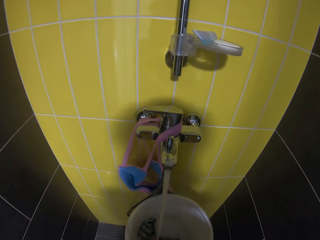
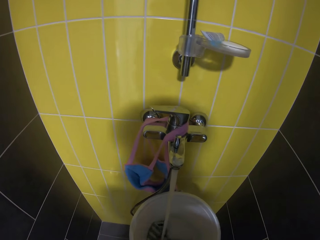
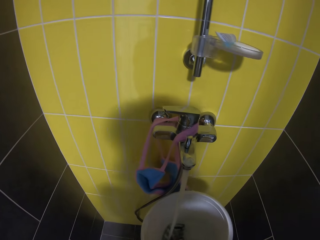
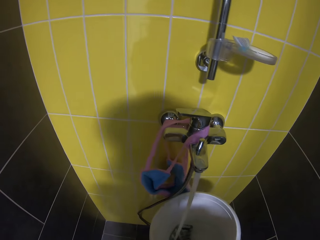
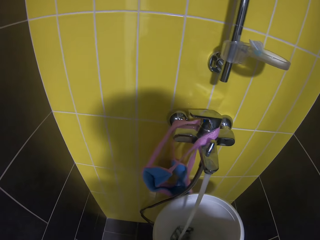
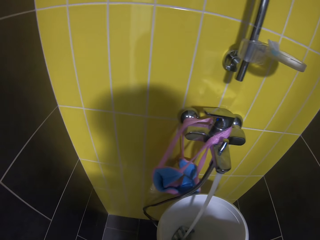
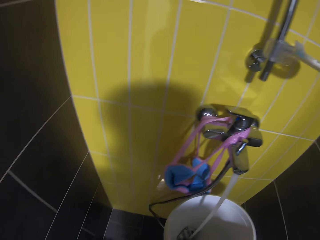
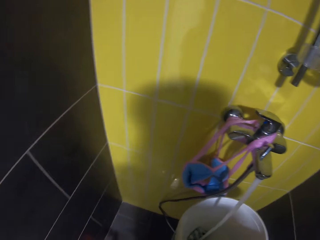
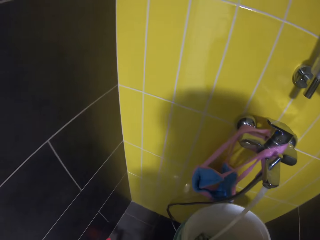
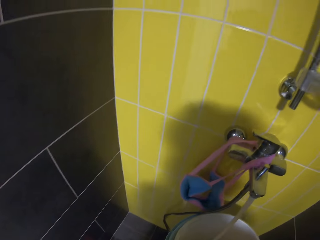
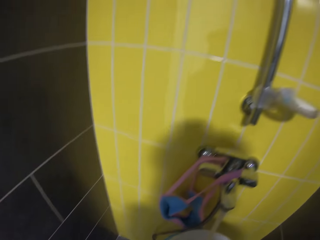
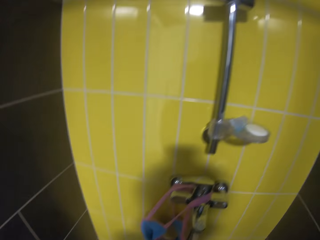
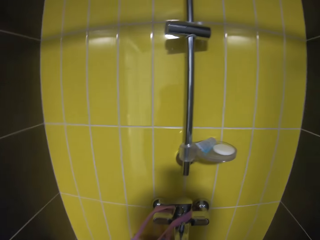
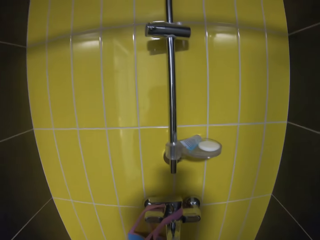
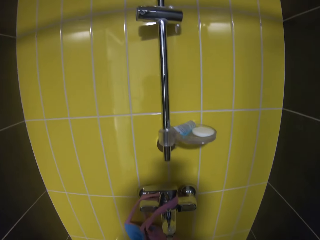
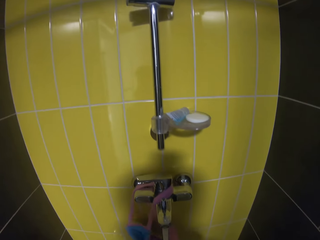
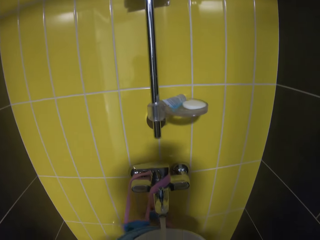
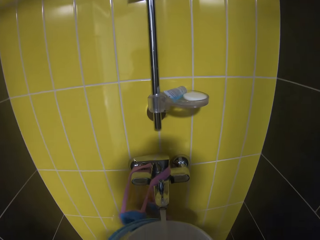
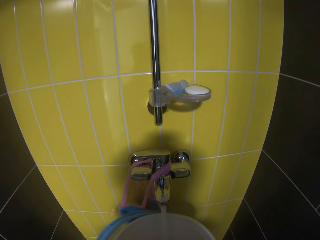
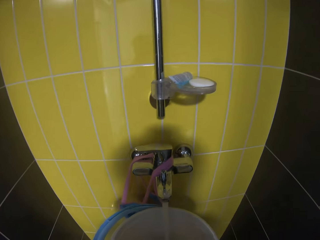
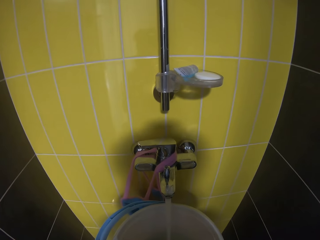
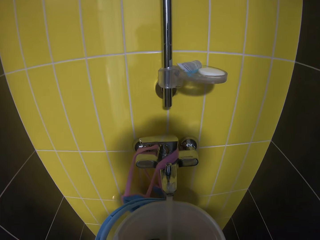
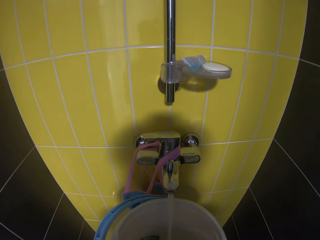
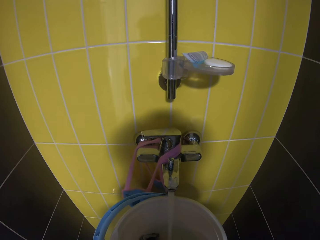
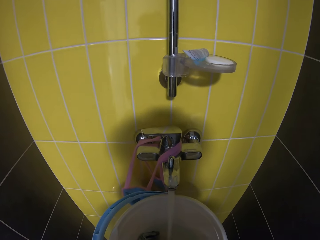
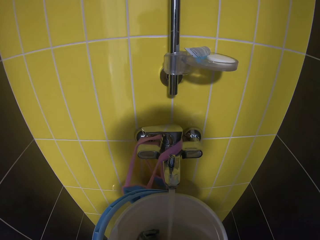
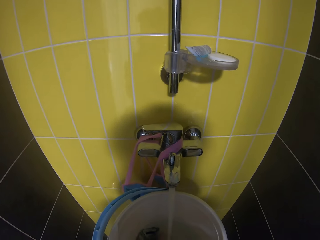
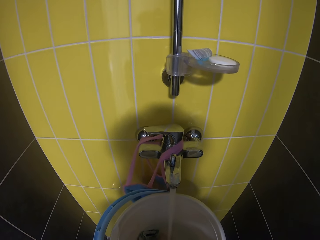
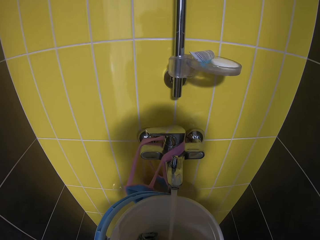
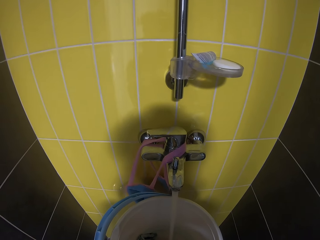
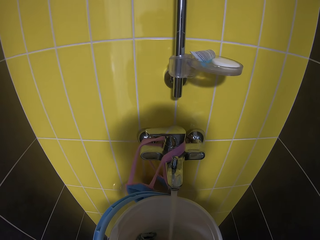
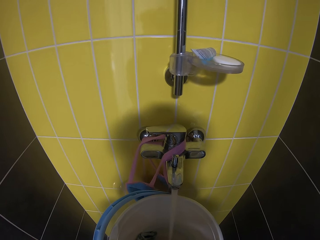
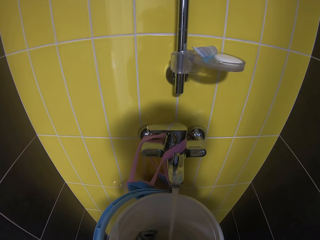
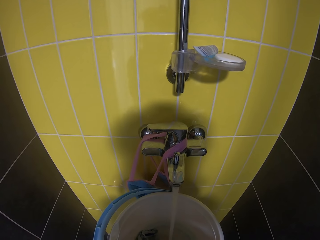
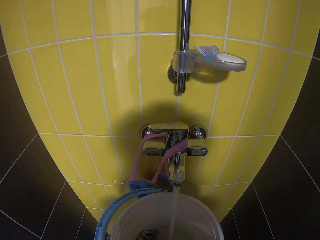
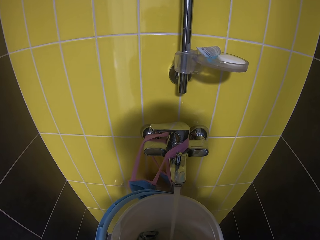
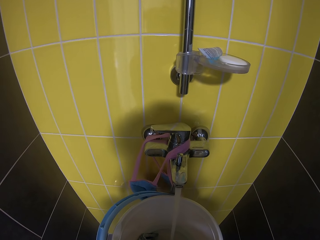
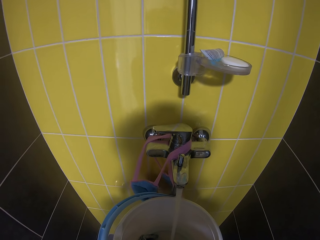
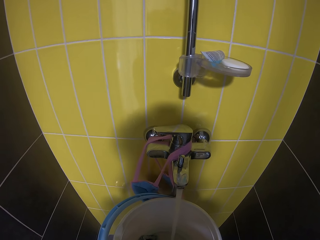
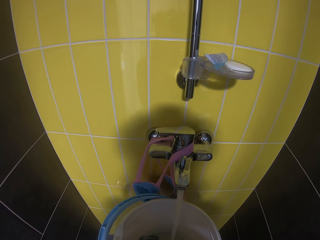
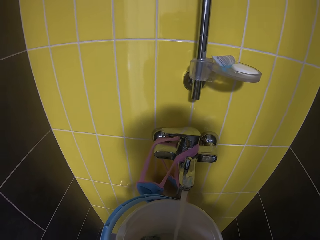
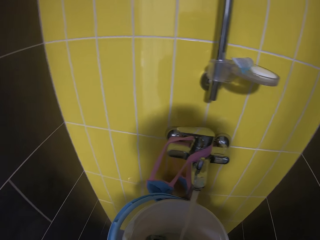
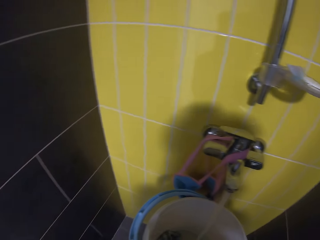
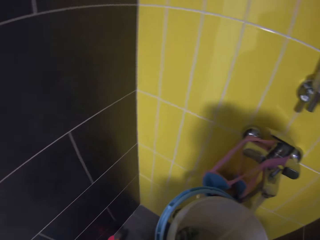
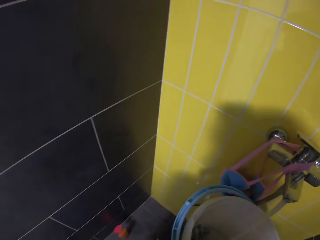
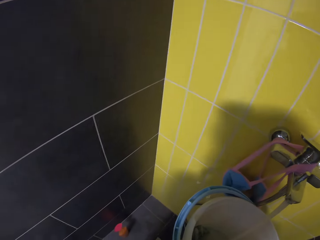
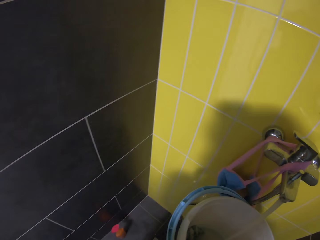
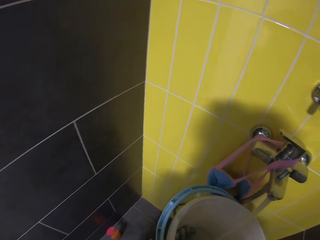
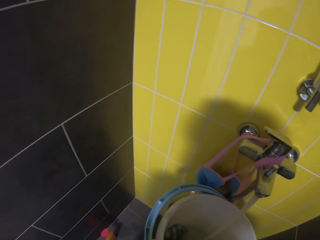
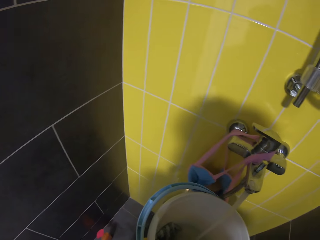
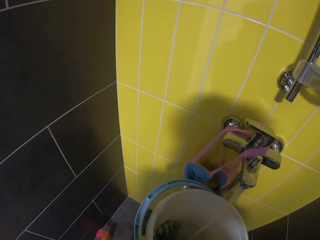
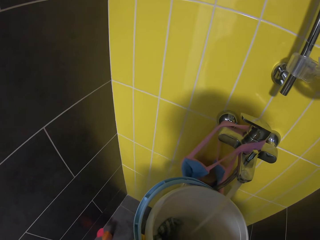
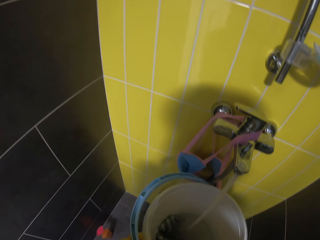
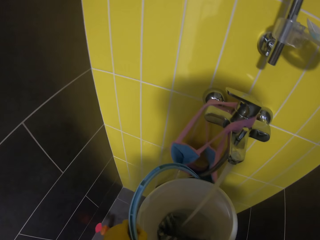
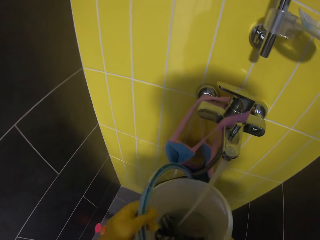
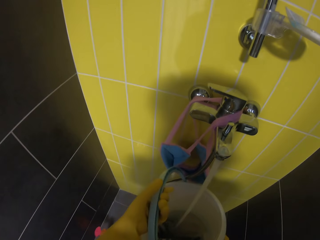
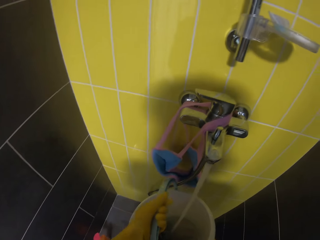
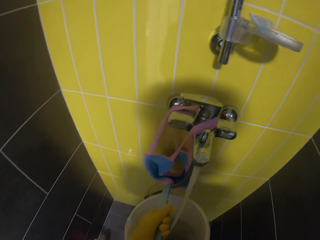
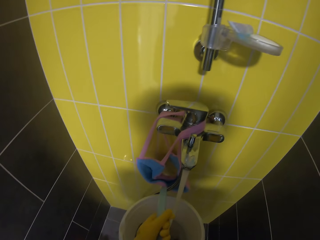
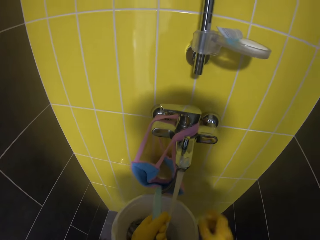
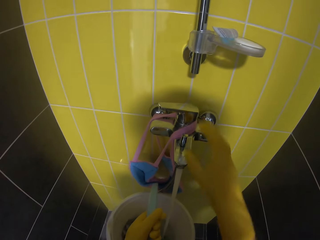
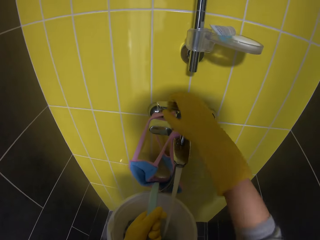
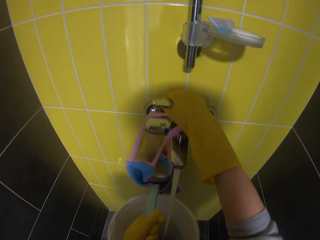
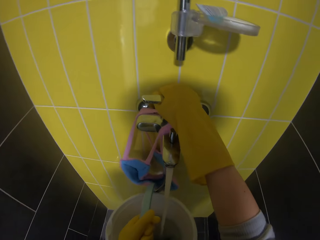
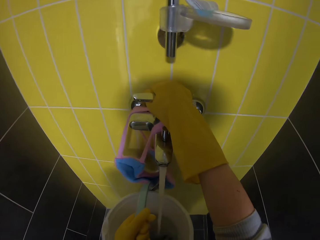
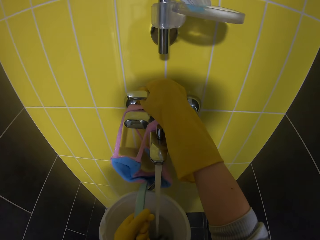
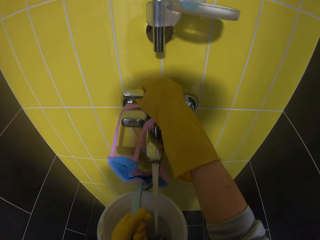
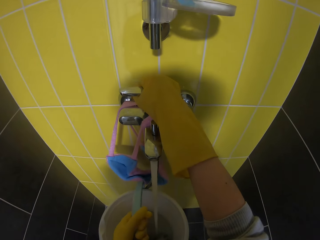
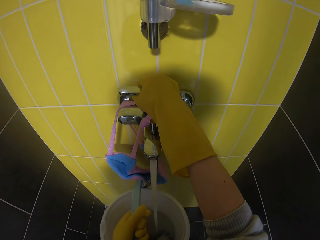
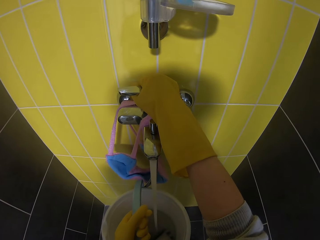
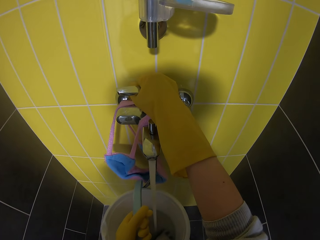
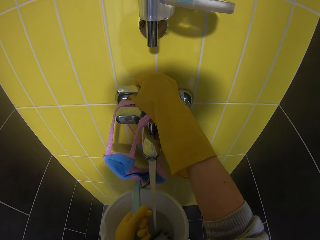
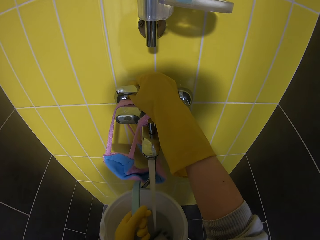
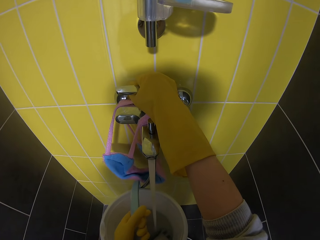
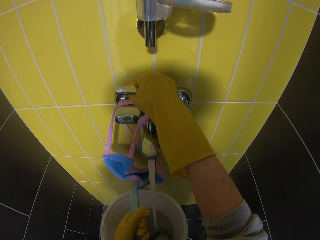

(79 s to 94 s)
The camera wearer holds the bucket handle. They hold the faucet.

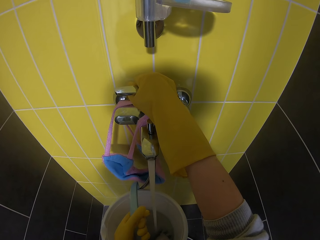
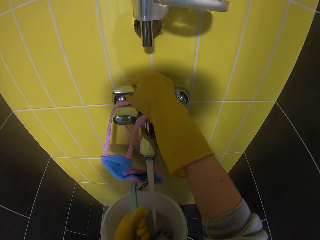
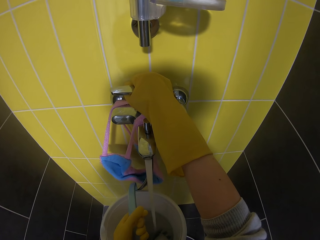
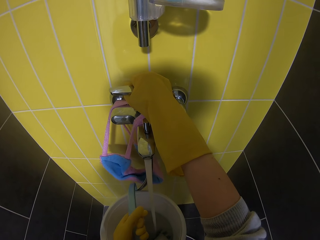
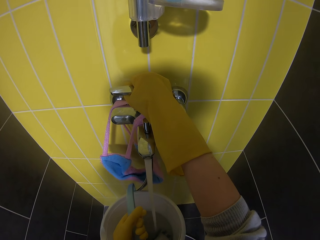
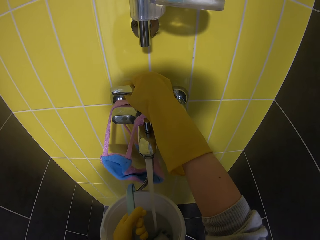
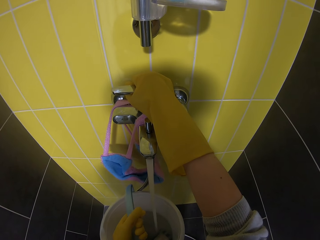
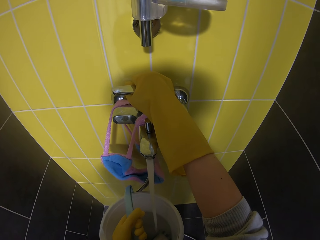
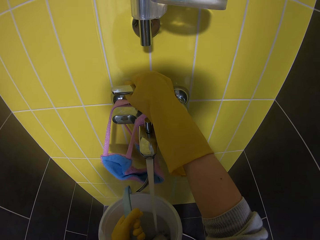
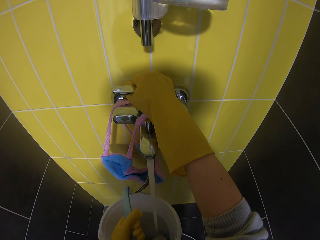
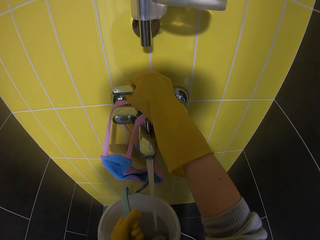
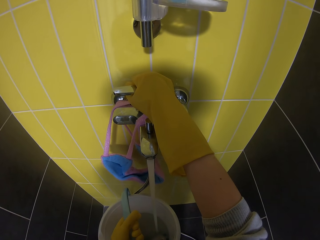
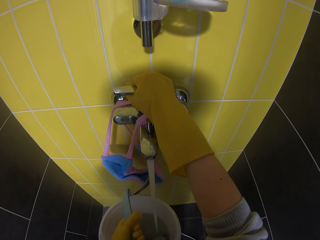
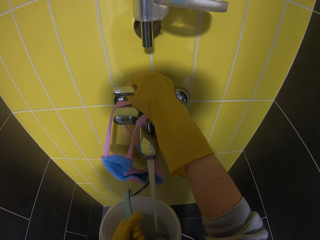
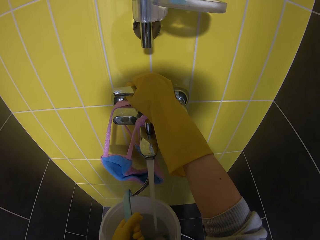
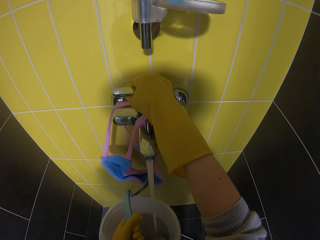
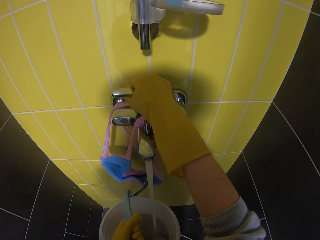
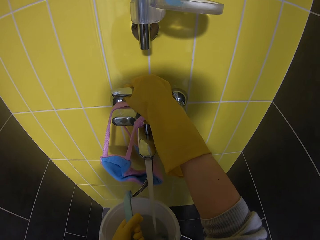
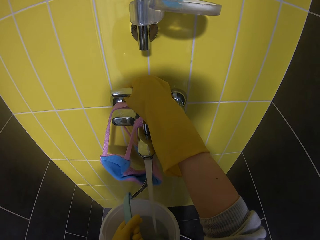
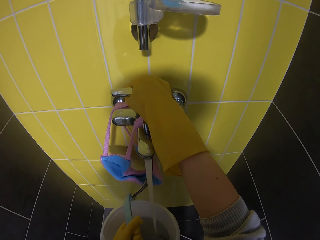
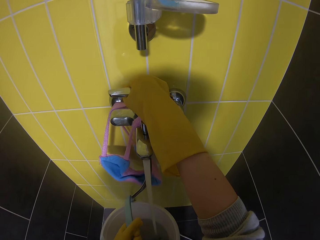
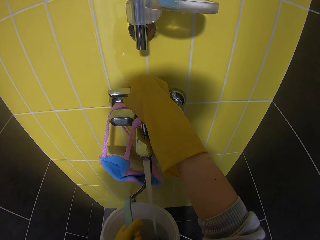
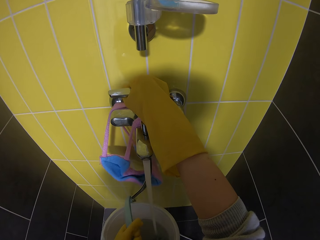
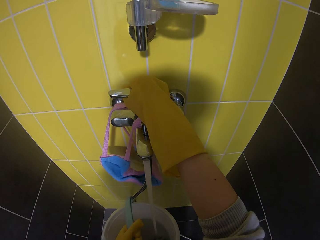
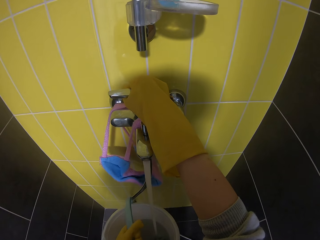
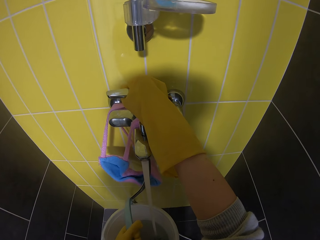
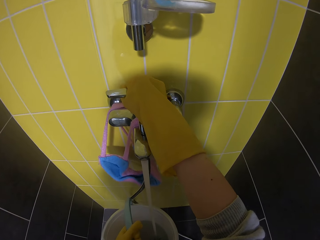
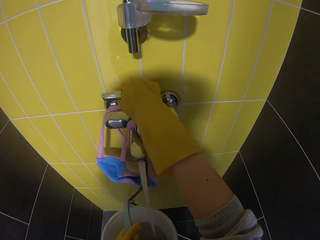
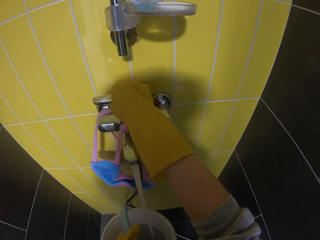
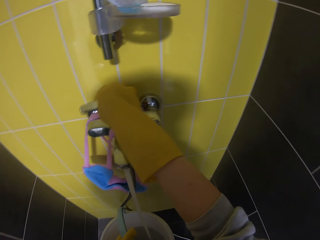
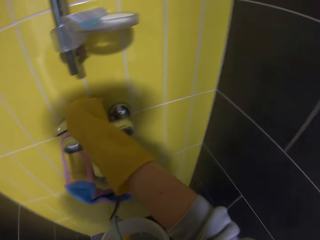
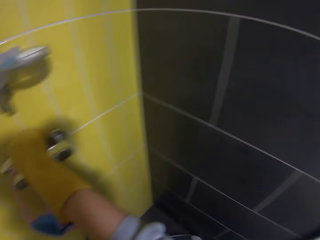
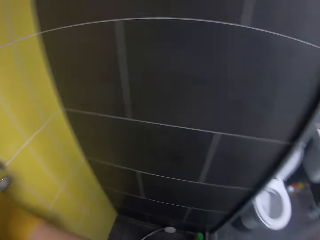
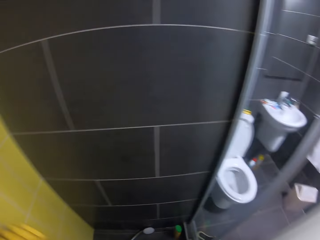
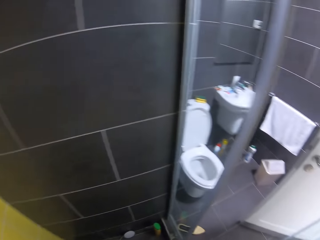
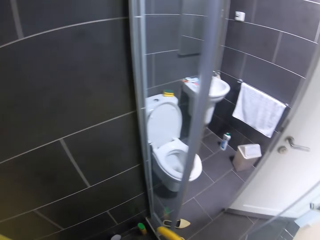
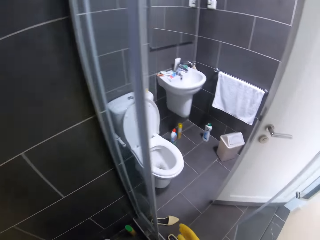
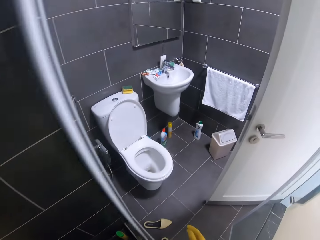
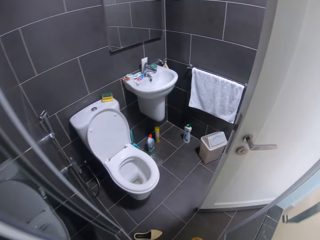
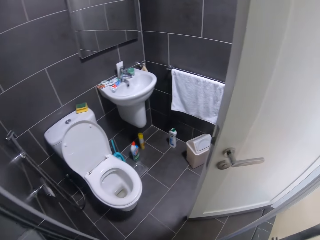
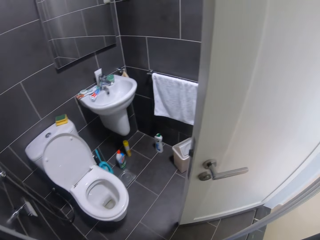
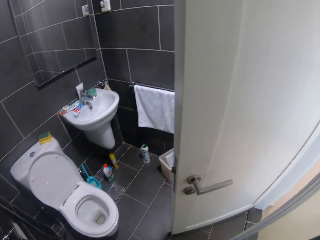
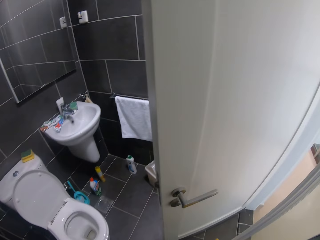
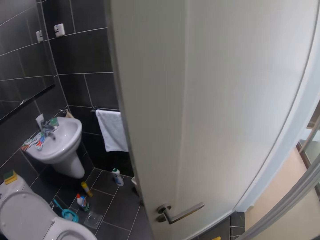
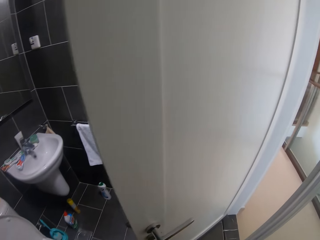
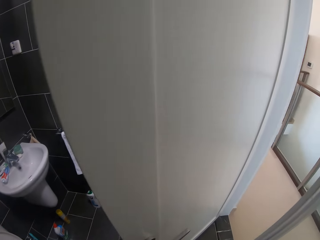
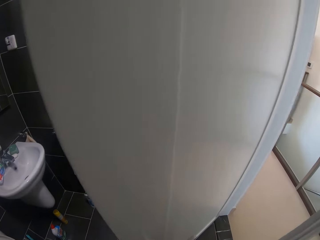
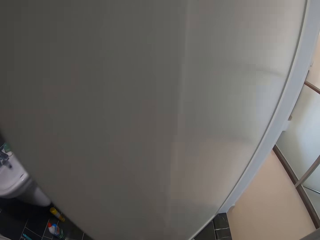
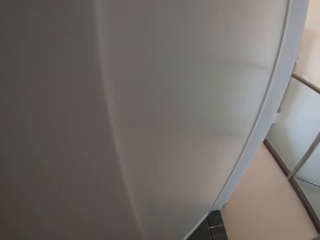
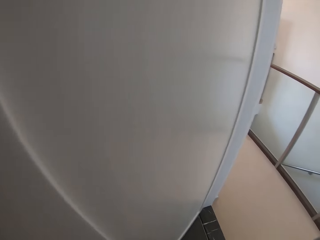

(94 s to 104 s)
The camera wearer closes the faucet. They walk out of the bathroom.
